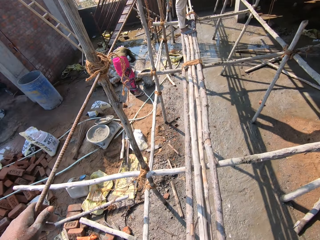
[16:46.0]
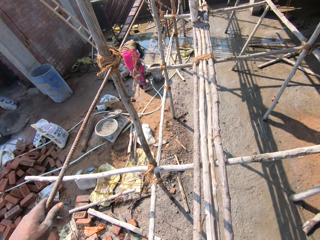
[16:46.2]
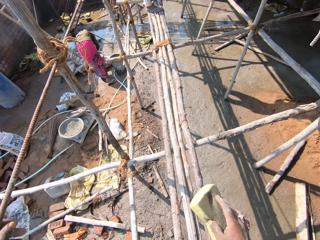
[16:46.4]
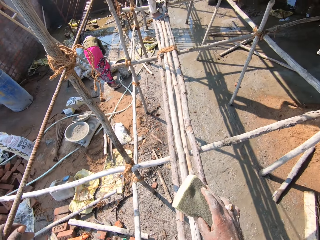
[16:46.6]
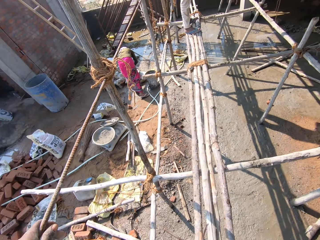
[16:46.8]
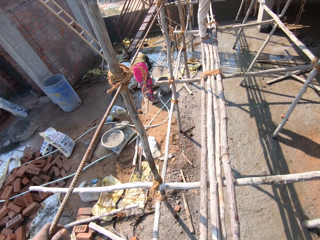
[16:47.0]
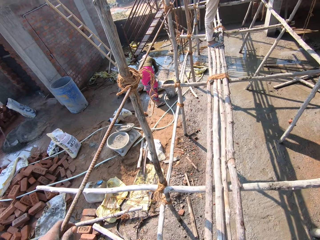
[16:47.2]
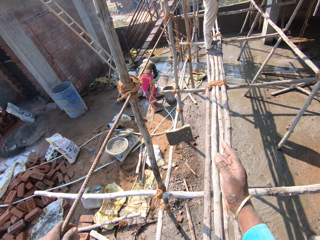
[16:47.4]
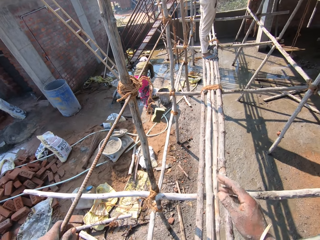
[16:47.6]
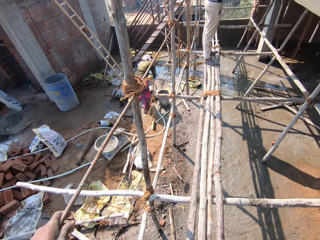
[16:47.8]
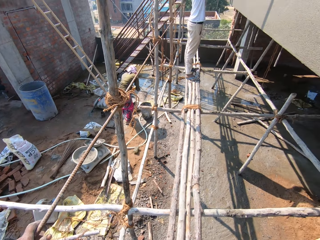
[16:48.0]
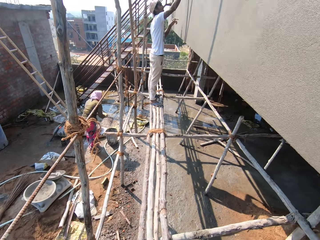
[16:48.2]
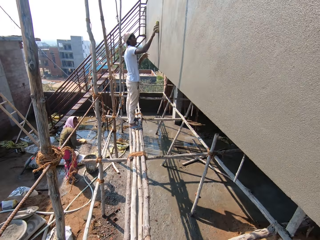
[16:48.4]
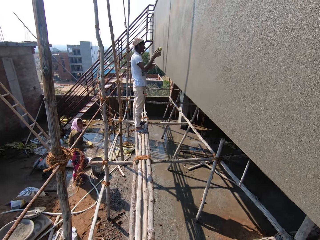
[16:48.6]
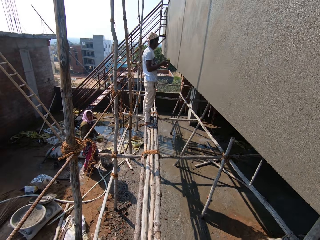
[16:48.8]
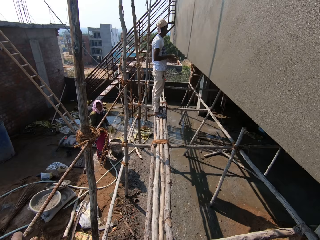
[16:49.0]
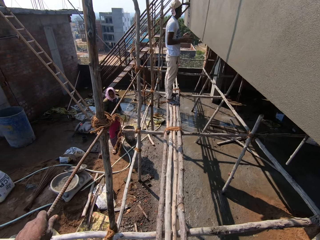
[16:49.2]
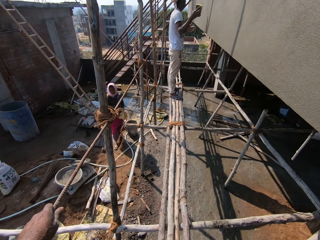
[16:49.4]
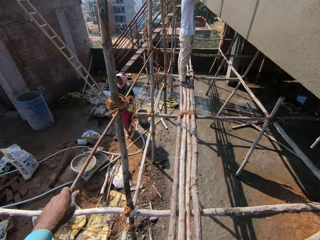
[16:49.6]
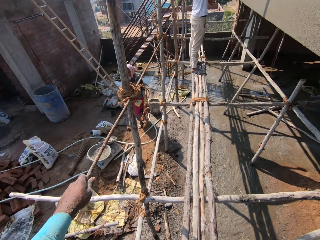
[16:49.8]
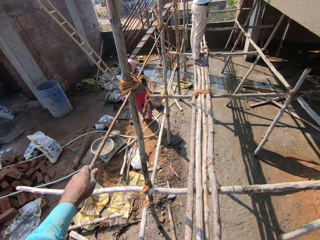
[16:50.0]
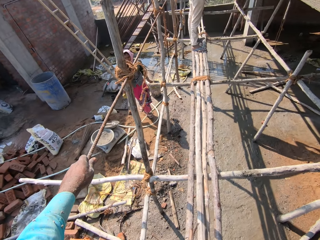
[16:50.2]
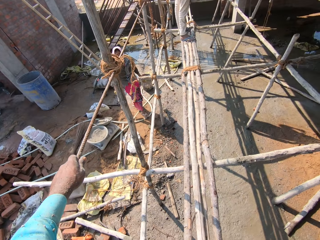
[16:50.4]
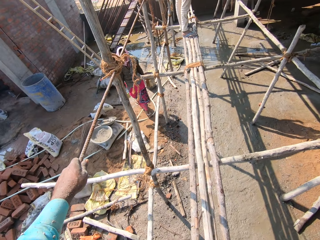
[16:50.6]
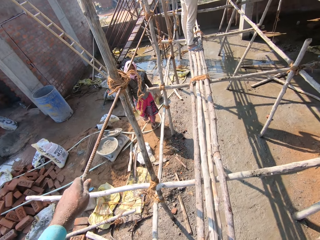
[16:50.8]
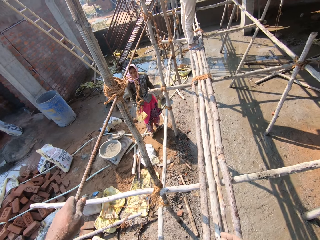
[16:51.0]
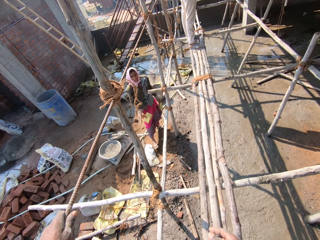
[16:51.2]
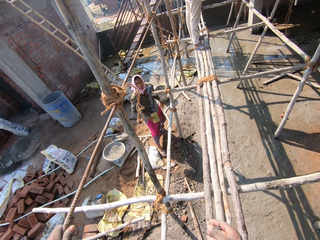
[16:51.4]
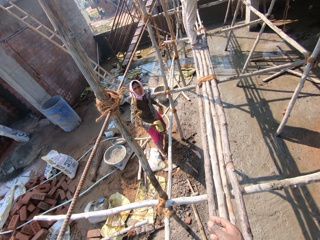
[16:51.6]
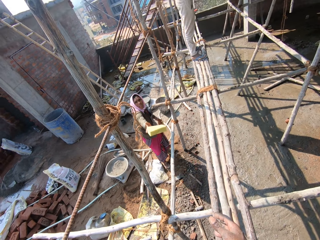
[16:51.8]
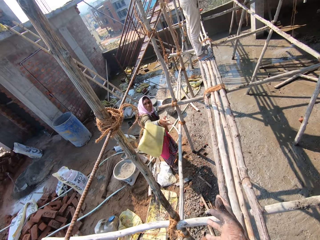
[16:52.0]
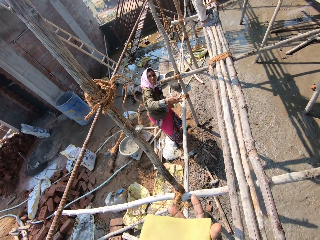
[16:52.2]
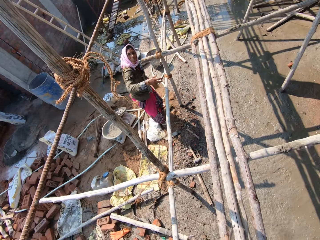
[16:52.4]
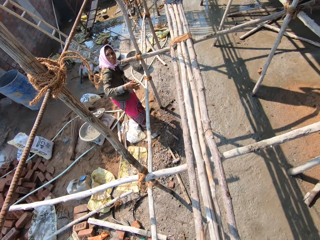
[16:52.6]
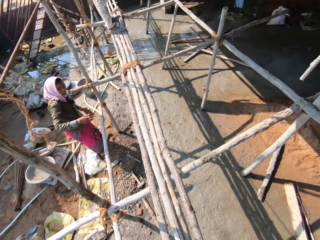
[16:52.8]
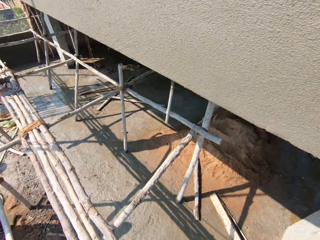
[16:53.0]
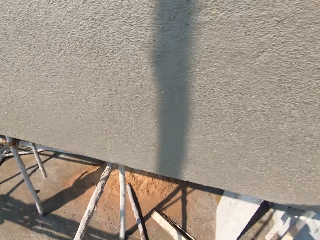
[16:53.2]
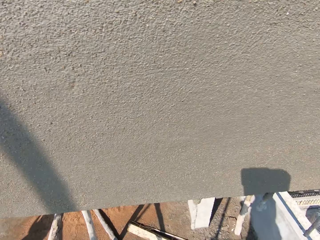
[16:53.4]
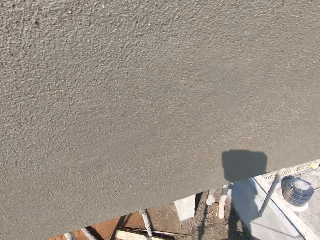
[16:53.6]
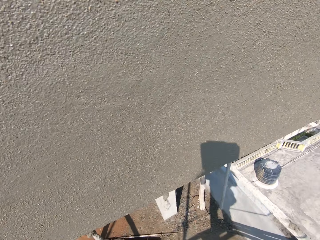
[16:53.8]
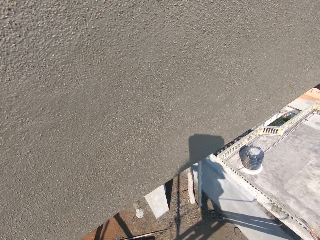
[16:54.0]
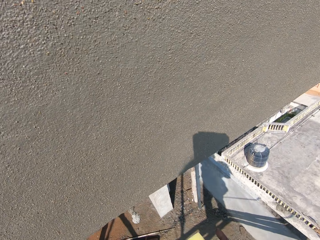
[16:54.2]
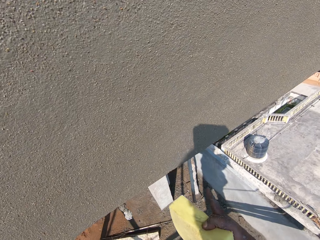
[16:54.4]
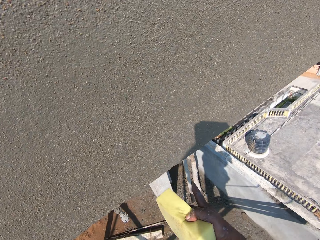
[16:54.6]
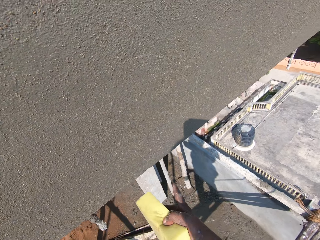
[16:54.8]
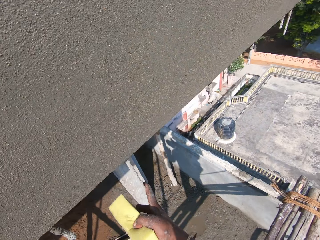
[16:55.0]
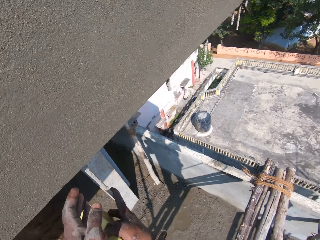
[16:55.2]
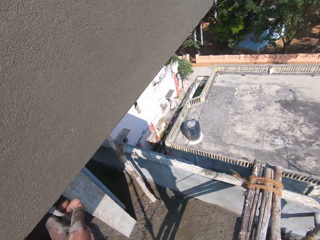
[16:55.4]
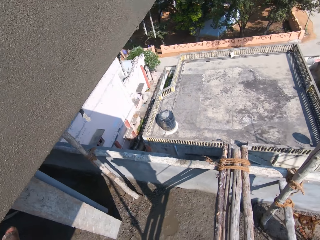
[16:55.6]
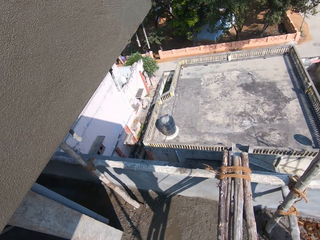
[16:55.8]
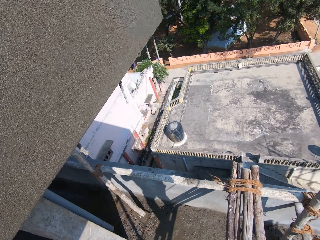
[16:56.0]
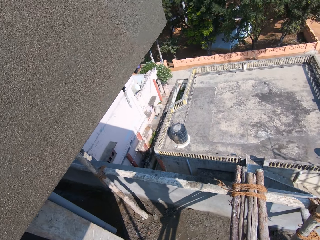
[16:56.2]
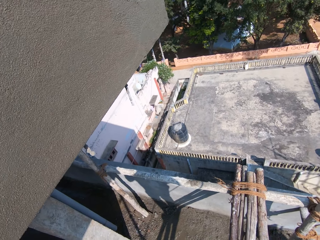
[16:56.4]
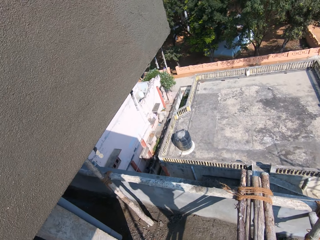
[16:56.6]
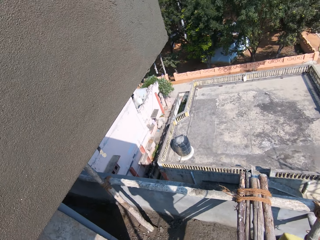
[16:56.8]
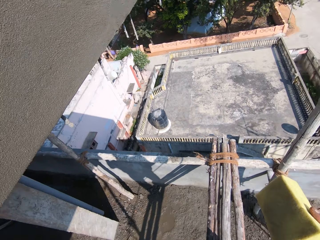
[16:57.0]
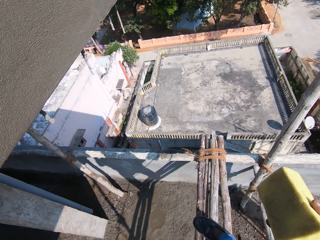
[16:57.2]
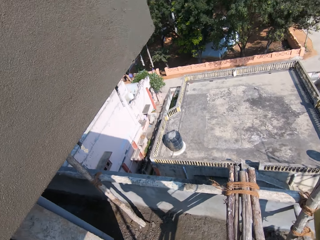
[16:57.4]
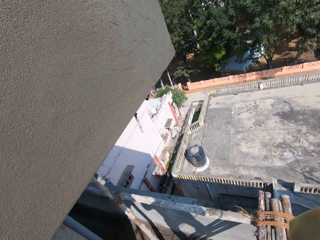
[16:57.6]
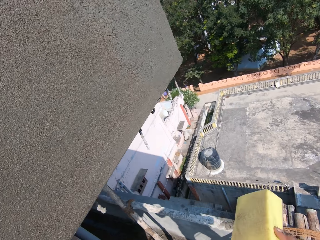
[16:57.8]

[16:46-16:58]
The camera wearer walks. They drop a sponge. A person walks around. The person throws the sponge. The camera wearer picks up the sponge from the person. They walk. They look around.

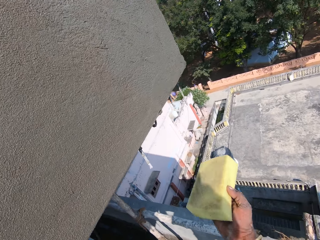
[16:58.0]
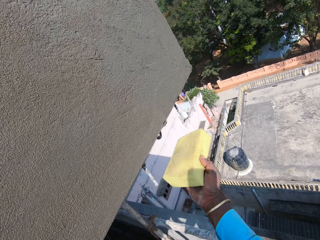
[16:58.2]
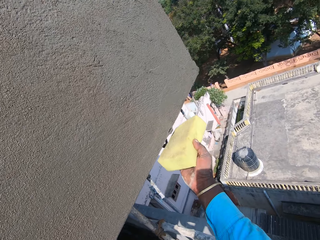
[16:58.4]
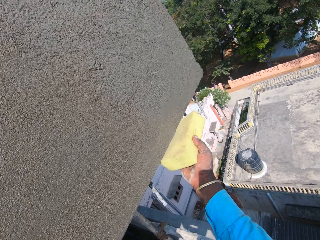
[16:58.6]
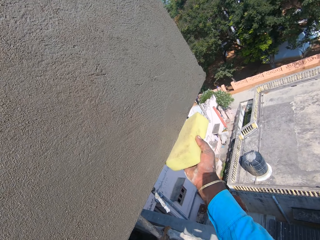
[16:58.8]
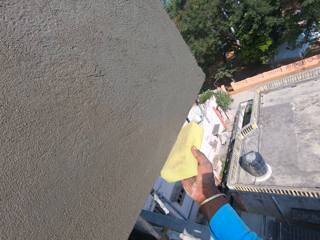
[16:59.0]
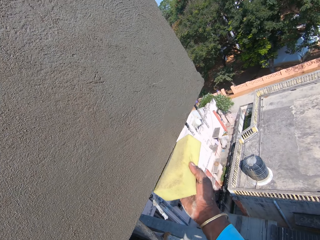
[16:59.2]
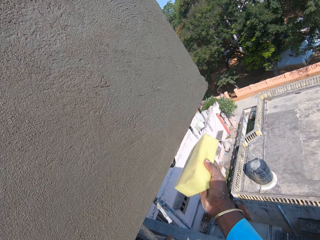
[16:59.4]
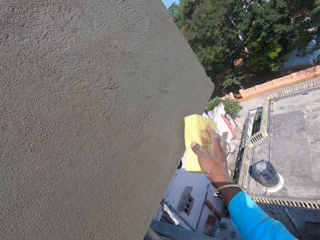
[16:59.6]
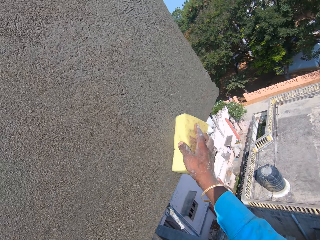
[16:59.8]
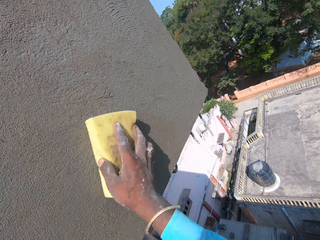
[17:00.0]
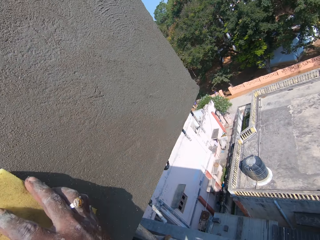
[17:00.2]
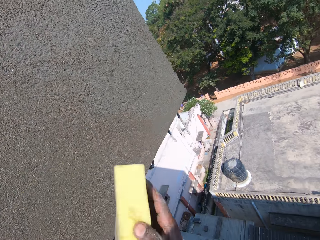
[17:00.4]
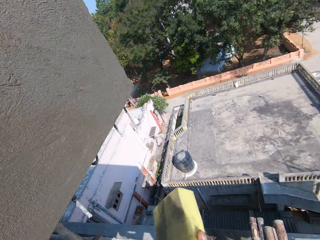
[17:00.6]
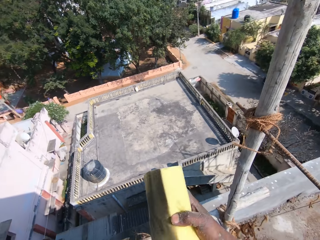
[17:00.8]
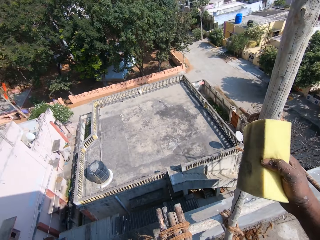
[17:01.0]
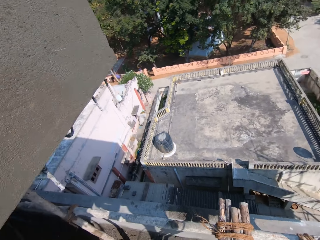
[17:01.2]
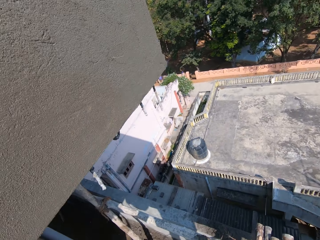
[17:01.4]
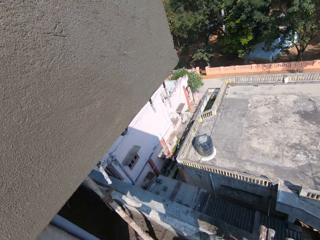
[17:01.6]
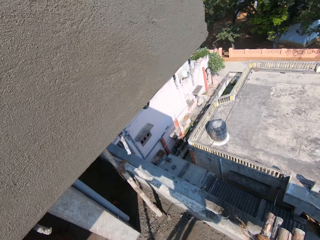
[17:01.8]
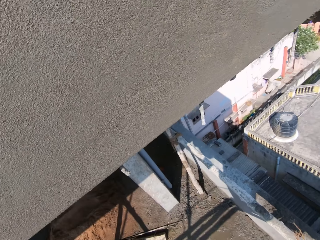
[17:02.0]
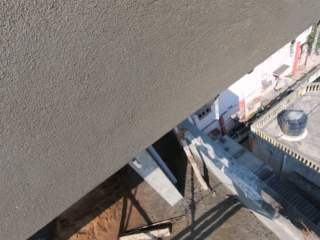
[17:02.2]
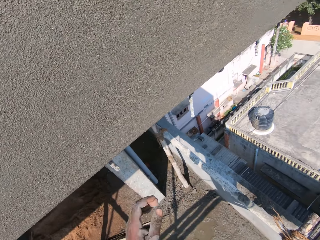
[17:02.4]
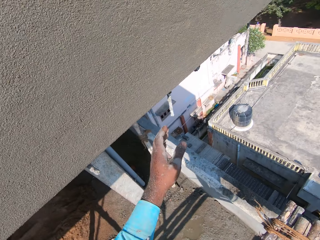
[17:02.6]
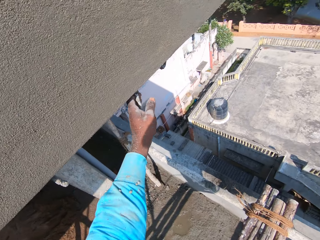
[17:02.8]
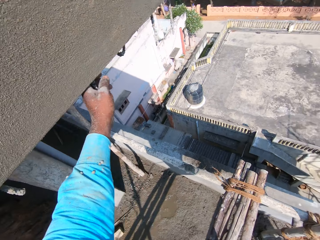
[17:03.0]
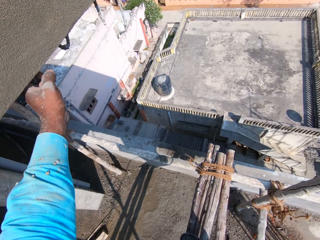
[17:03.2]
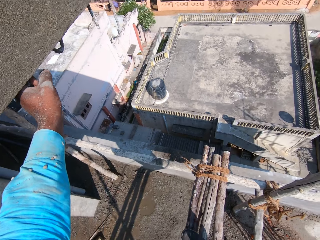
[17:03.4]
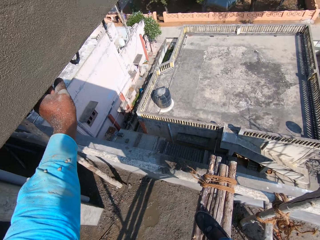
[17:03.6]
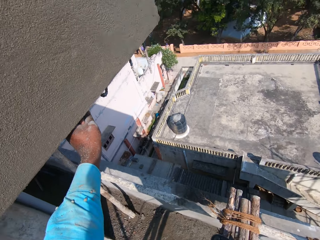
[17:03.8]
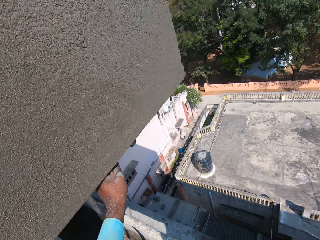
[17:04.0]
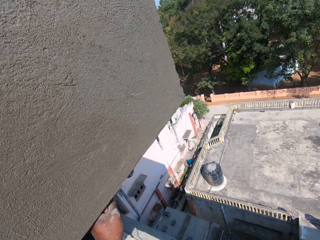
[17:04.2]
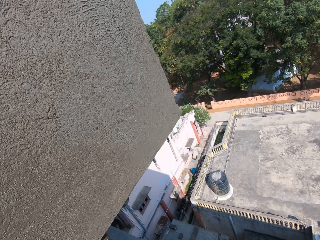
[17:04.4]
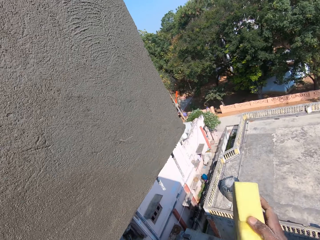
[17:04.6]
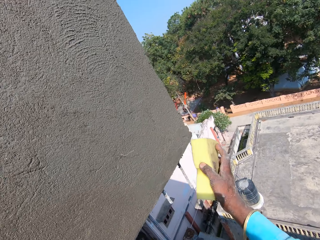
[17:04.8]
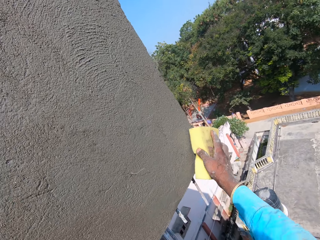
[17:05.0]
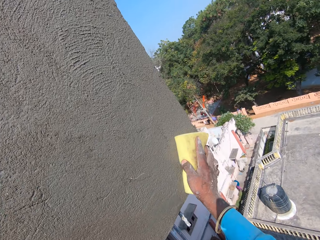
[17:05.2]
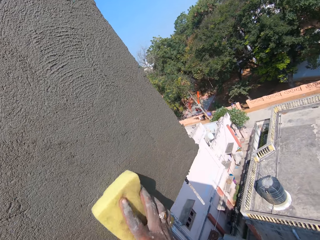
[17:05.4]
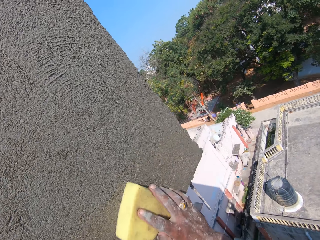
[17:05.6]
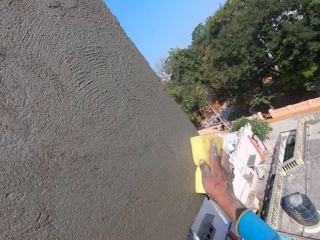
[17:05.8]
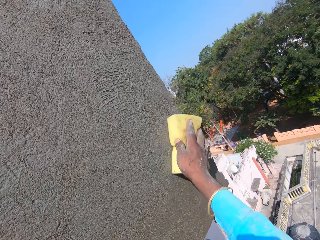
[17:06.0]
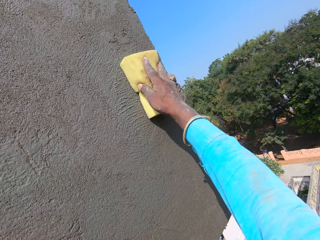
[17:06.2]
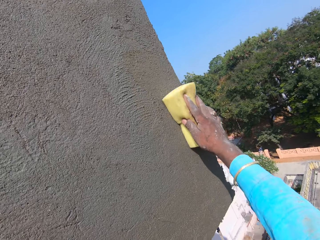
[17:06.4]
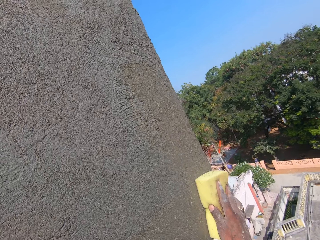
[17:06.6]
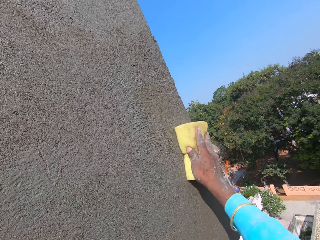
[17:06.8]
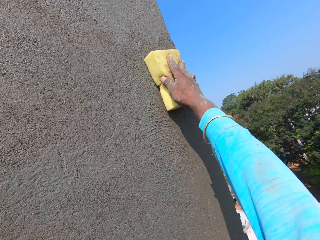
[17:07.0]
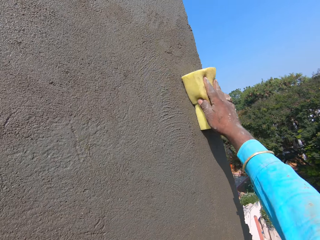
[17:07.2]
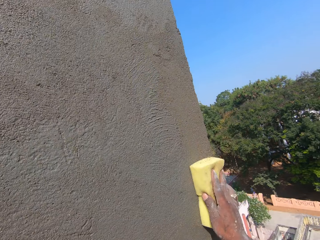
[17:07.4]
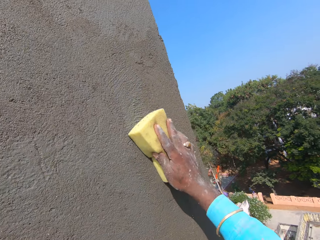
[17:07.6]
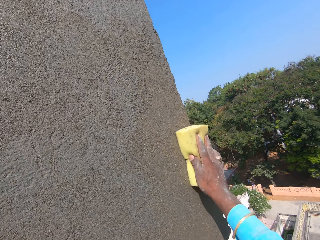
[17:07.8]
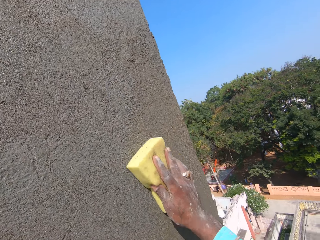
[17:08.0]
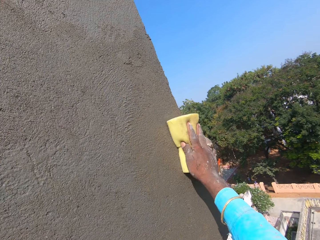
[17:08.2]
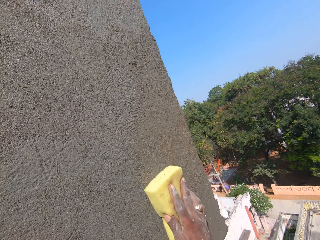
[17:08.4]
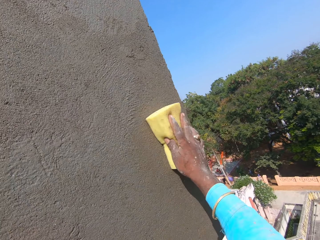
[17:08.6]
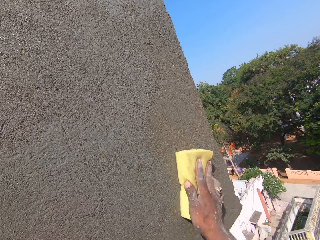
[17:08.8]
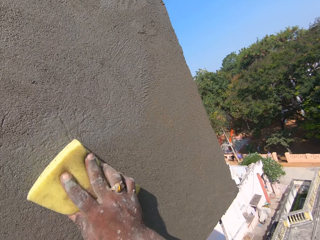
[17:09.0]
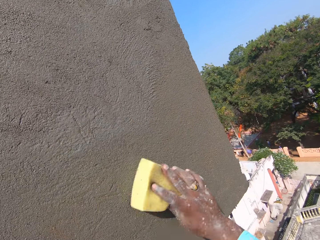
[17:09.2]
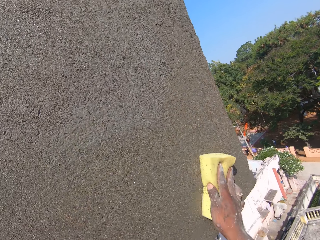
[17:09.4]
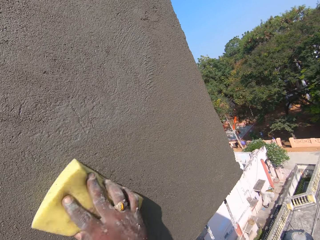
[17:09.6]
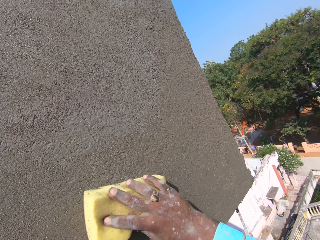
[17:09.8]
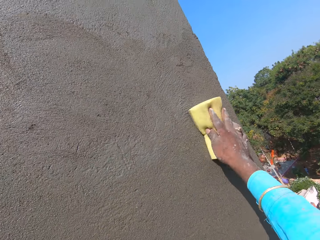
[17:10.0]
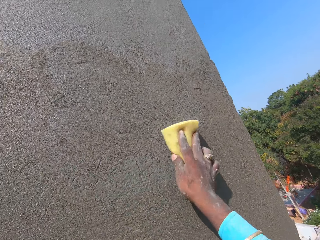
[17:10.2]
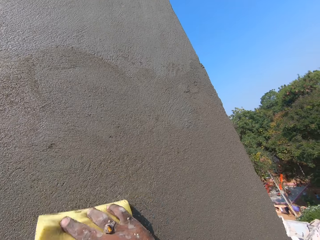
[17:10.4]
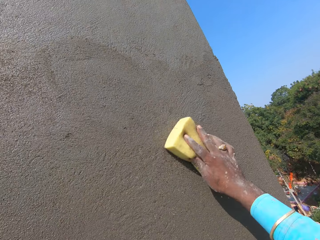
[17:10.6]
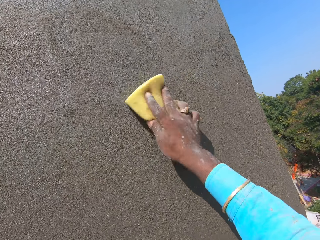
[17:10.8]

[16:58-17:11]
The camera wearer smoothens the wall. They scrub the wall. They look around. They touch the steel. They hold a metal. They smoothen the wall. They scrub the wall.
